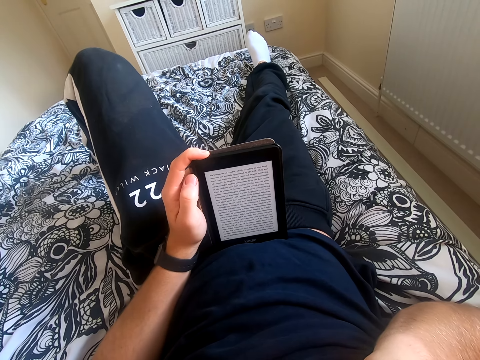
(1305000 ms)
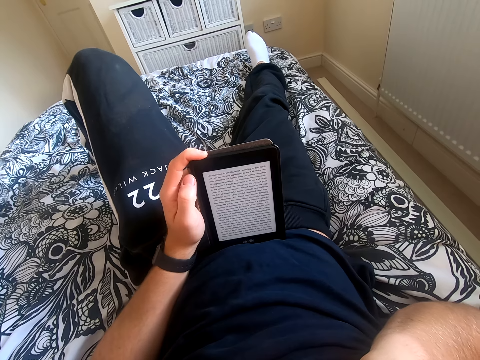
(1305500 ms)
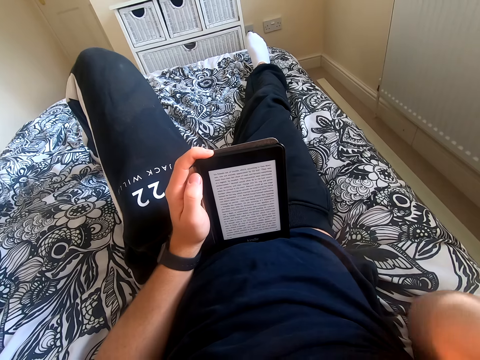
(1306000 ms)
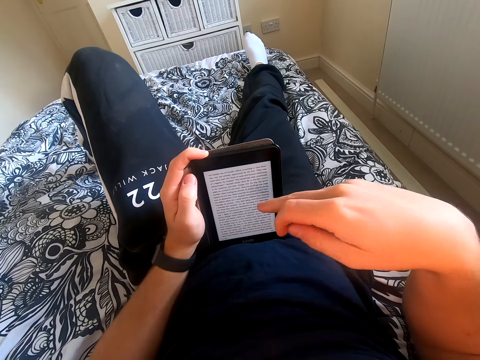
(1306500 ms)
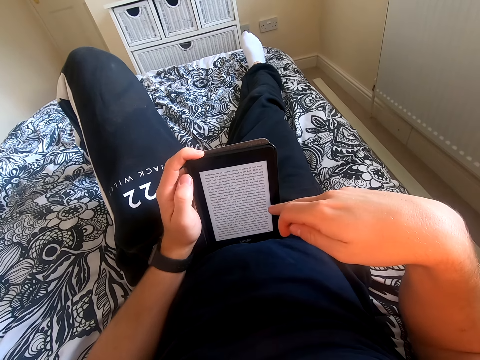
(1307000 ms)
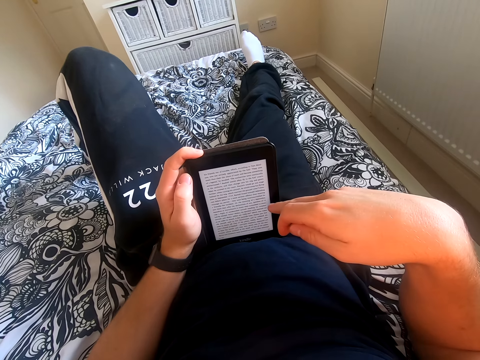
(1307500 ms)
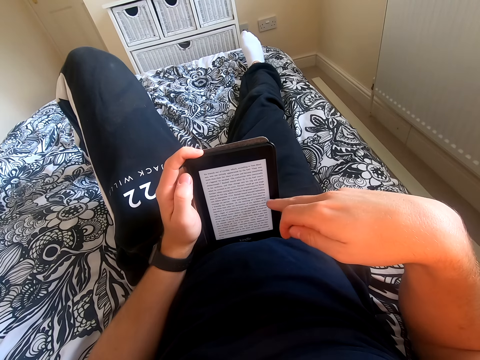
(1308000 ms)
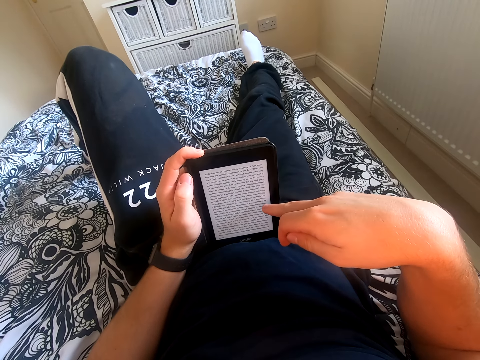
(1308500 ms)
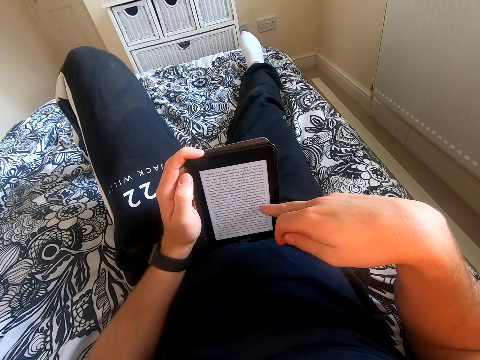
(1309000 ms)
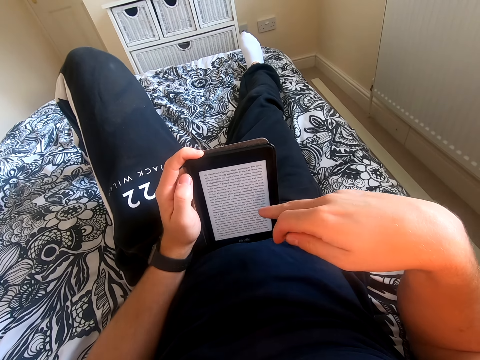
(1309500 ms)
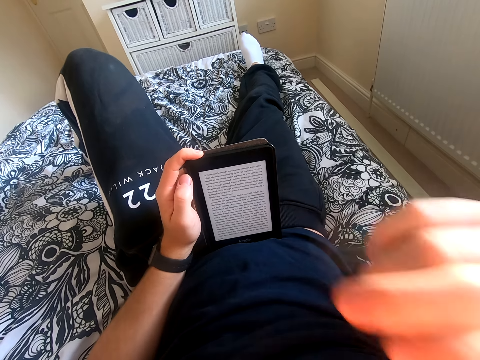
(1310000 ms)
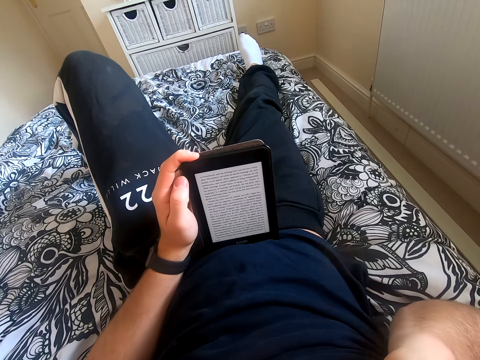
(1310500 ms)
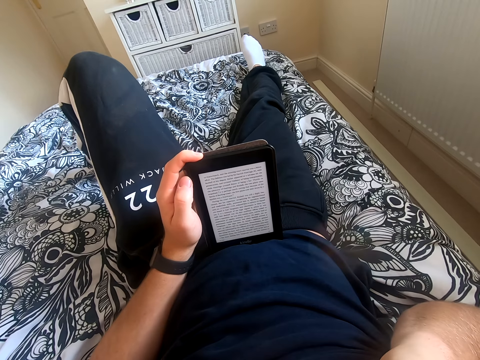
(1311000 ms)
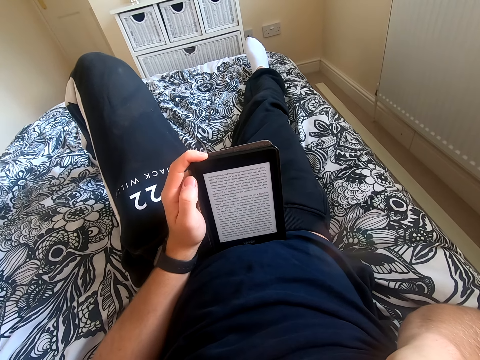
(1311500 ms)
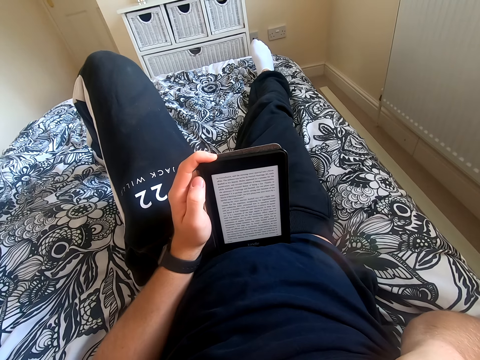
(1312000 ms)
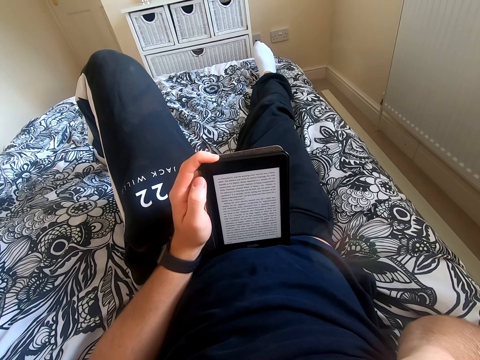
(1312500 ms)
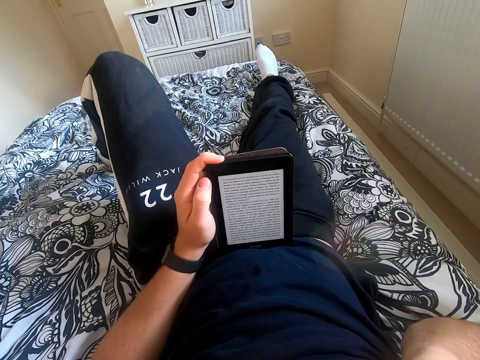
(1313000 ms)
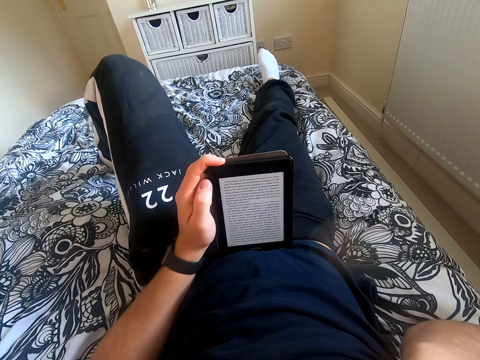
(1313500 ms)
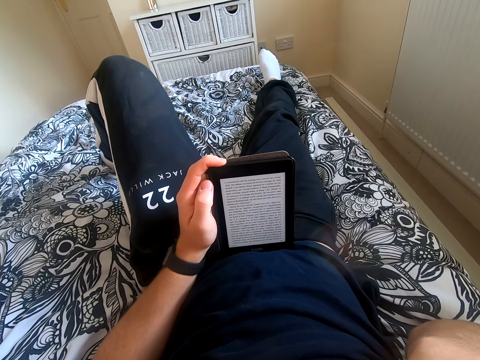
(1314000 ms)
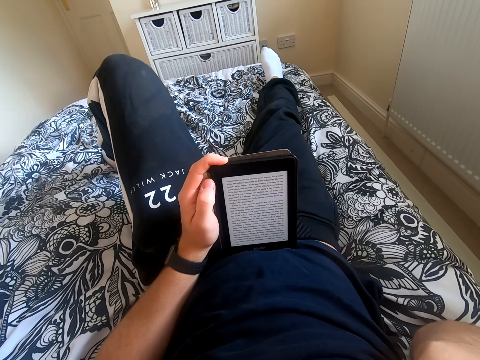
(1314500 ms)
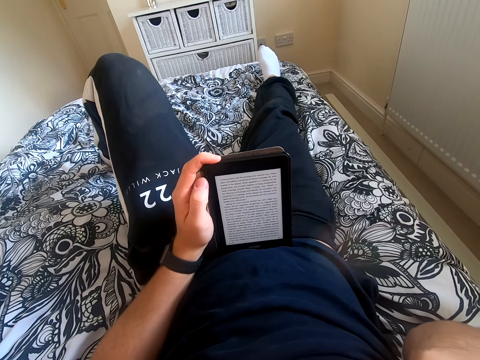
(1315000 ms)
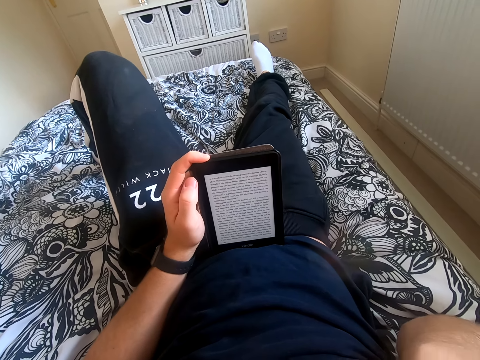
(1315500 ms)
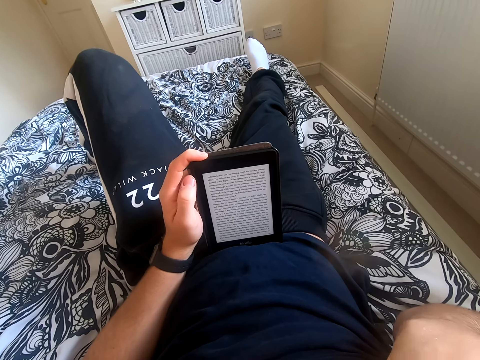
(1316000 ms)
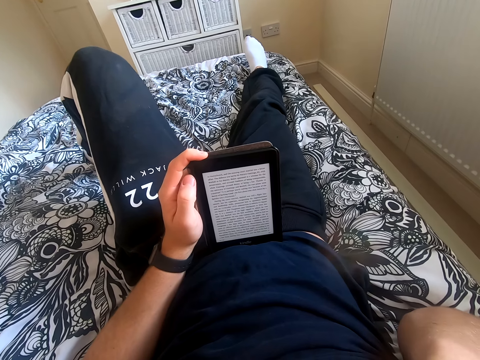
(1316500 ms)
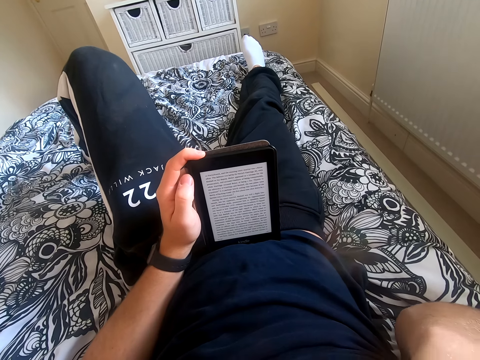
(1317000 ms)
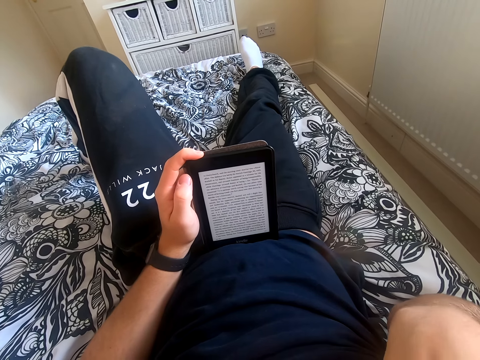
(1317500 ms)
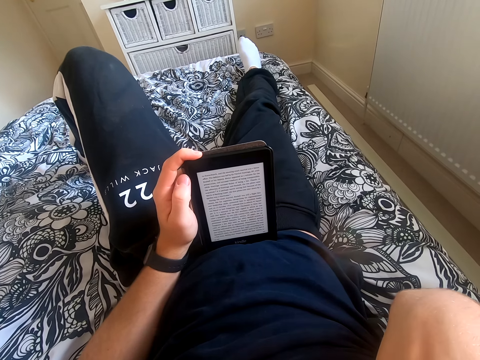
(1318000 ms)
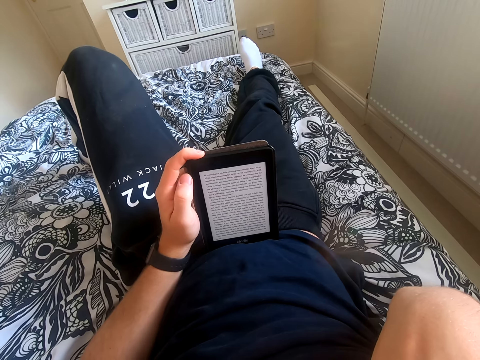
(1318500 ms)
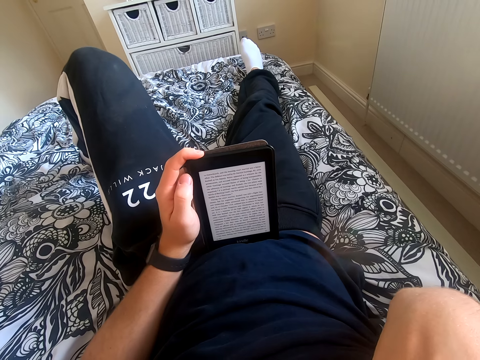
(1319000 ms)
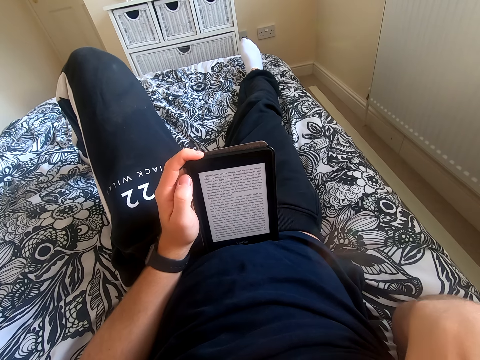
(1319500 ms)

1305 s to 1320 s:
The camera wearer scrolls his tablet. He lifts his right hand and touches something. He reads a book on the tablet.

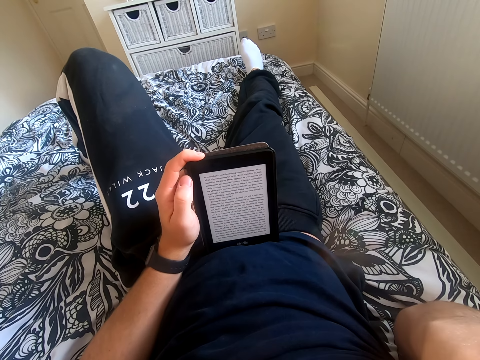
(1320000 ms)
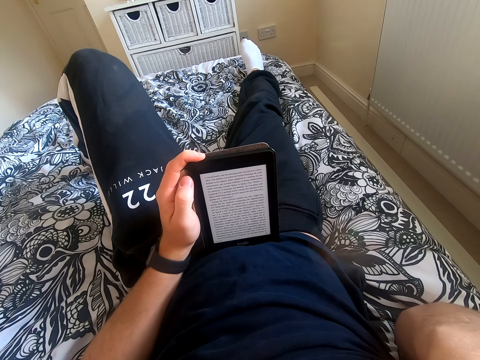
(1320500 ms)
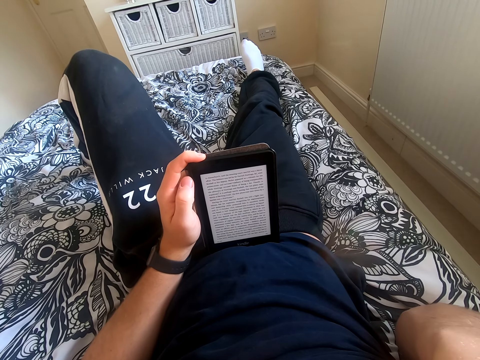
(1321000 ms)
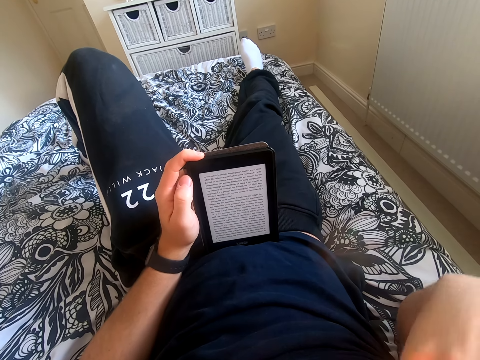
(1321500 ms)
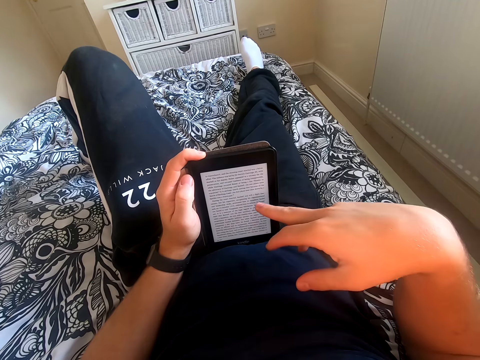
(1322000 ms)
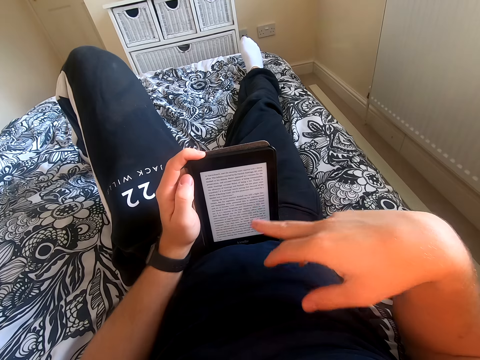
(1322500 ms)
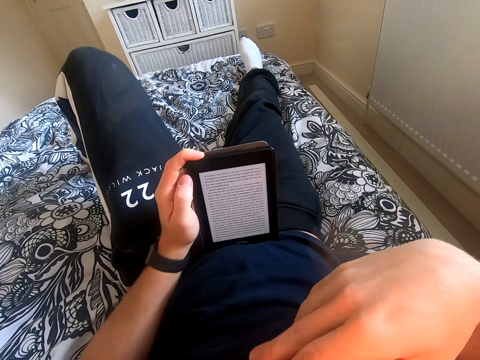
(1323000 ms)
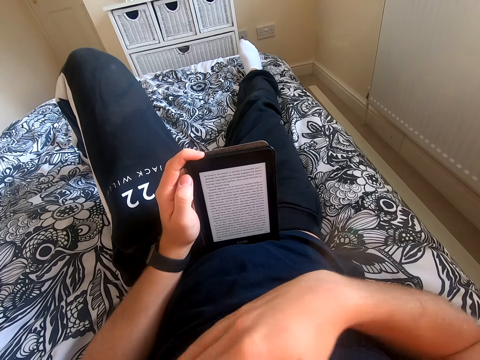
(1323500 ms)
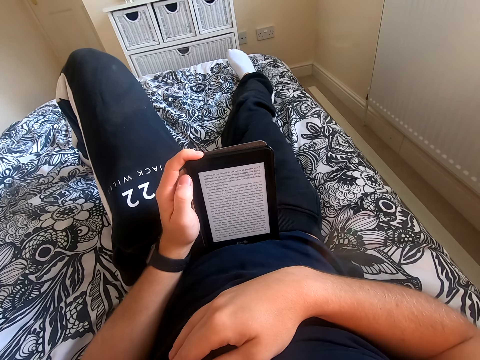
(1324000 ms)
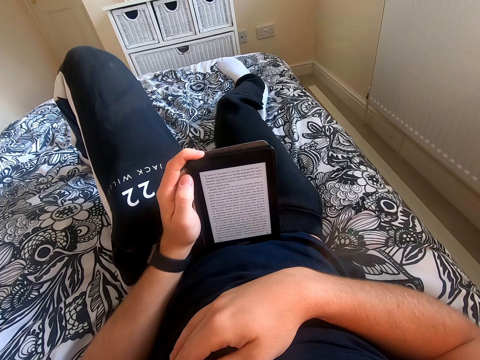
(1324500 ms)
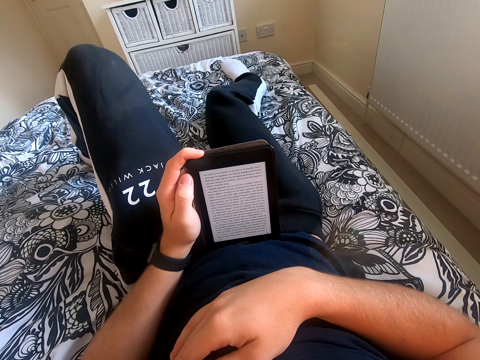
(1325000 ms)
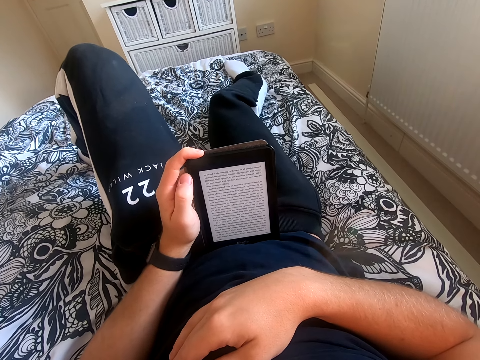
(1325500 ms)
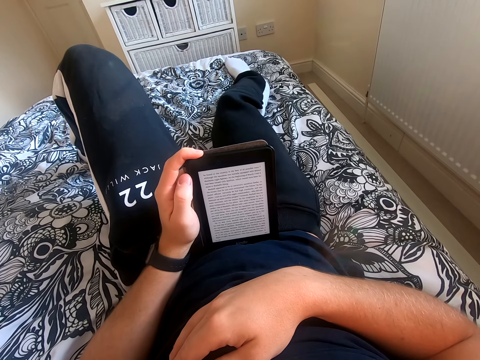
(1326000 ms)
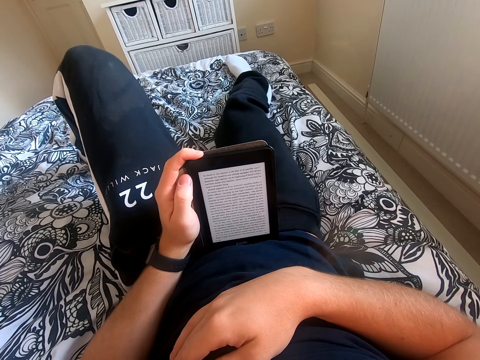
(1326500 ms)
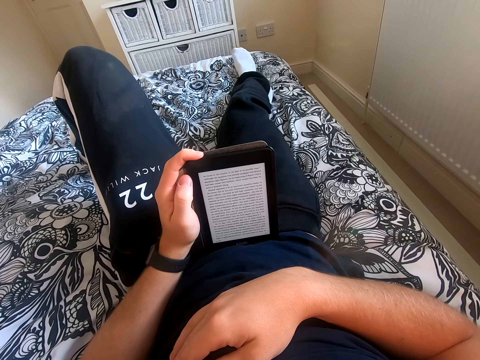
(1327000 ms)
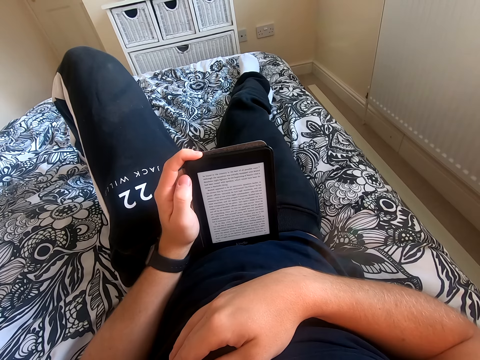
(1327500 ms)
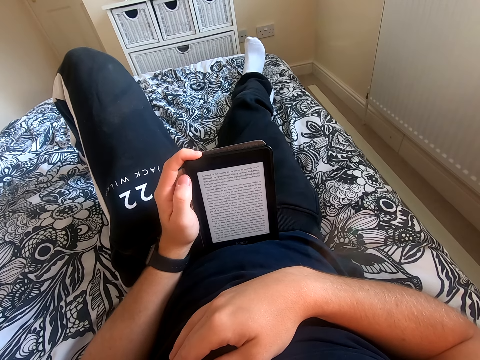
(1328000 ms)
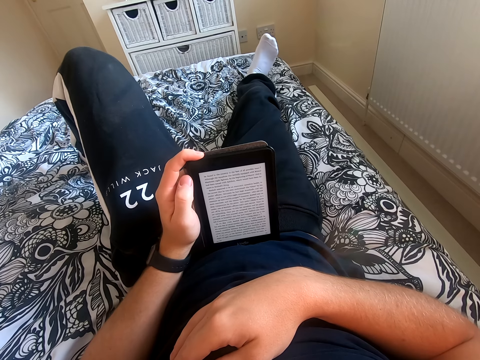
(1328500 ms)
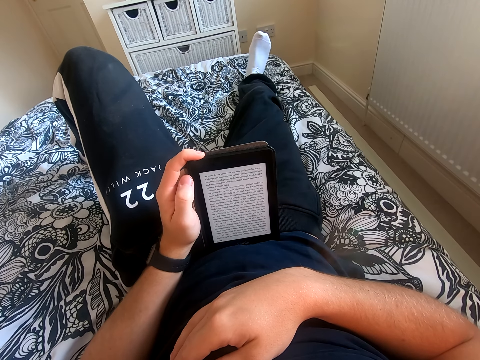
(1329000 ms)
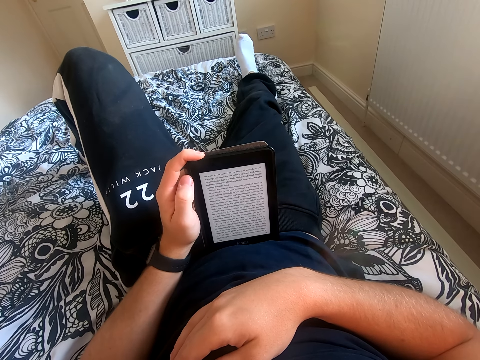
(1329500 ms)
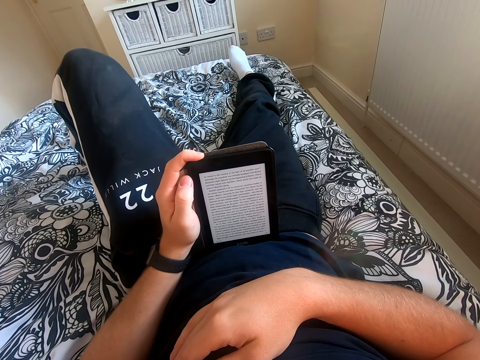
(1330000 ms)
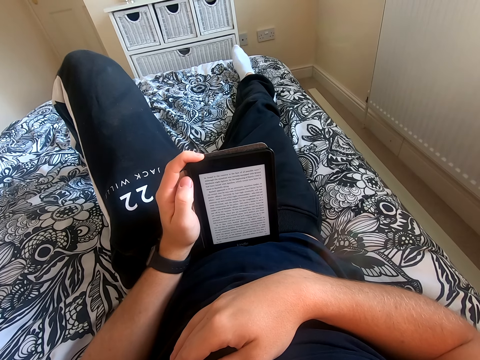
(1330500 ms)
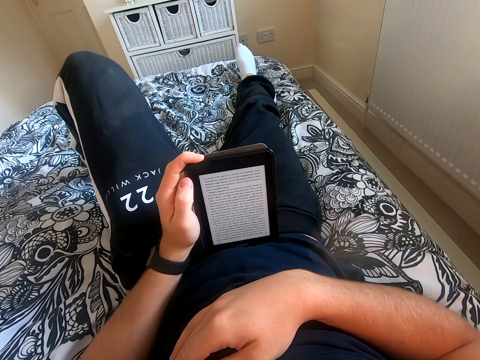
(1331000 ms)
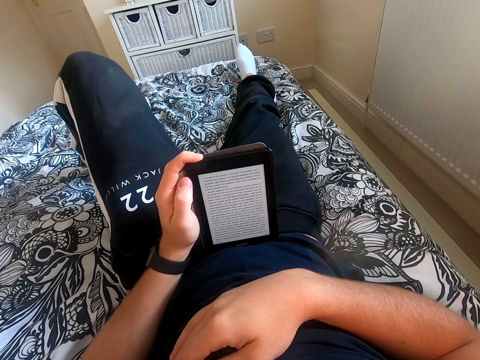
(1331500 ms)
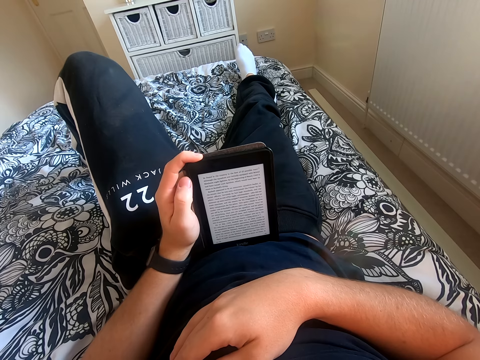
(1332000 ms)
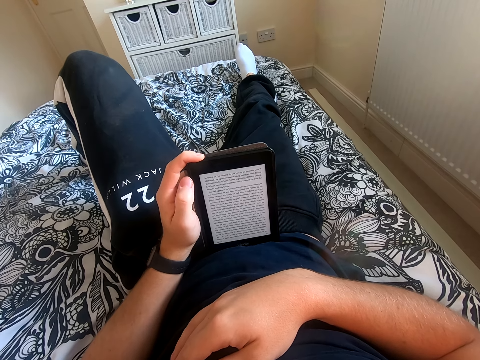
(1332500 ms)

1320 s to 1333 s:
The camera wearer scrolls his tablet. He reads a book on the tablet. He places his right hand on the chest. He moves his right leg on the bed. He reads through the tablet.
